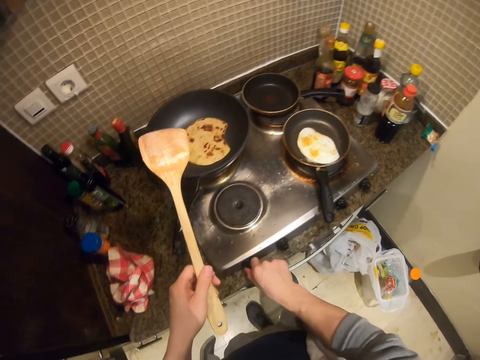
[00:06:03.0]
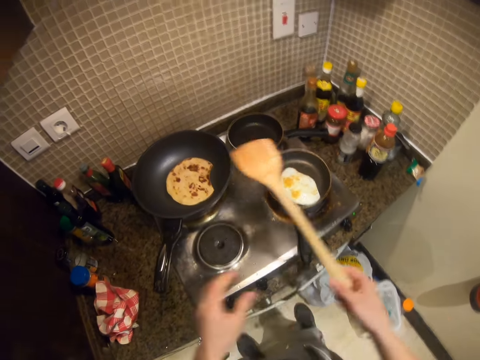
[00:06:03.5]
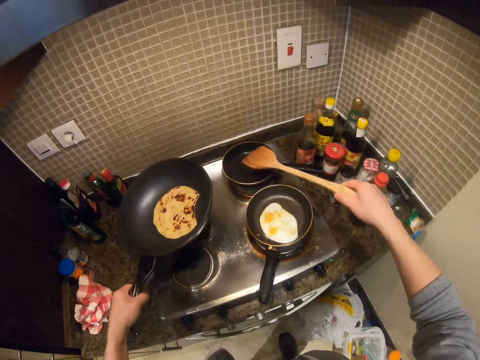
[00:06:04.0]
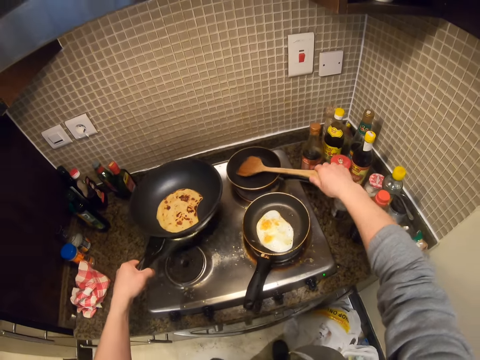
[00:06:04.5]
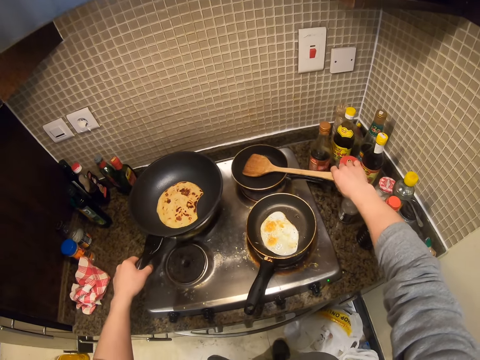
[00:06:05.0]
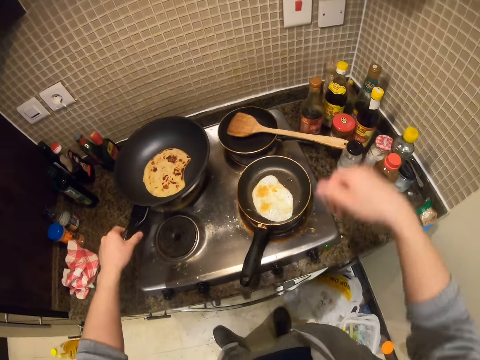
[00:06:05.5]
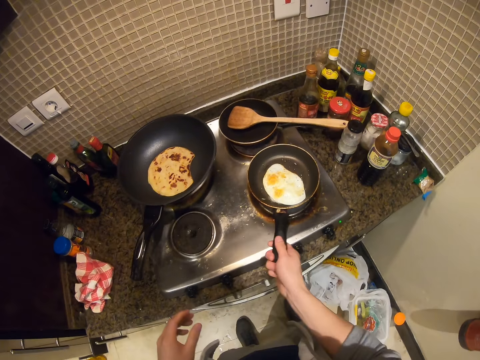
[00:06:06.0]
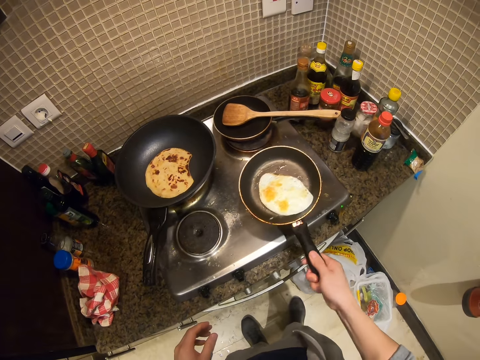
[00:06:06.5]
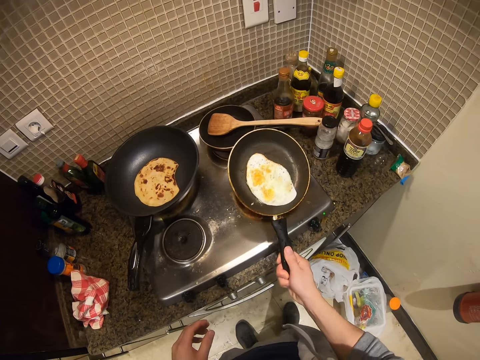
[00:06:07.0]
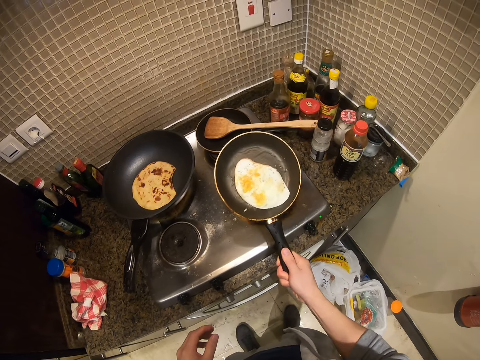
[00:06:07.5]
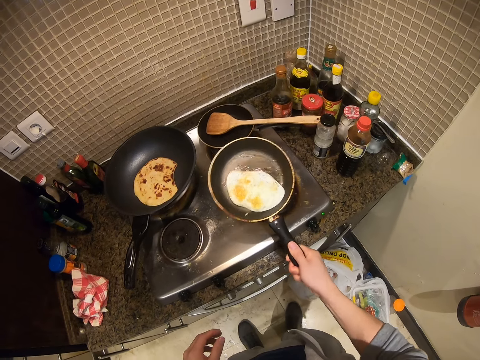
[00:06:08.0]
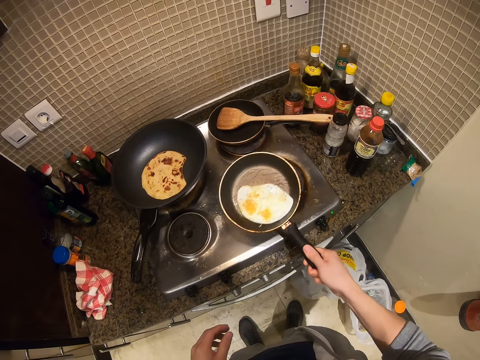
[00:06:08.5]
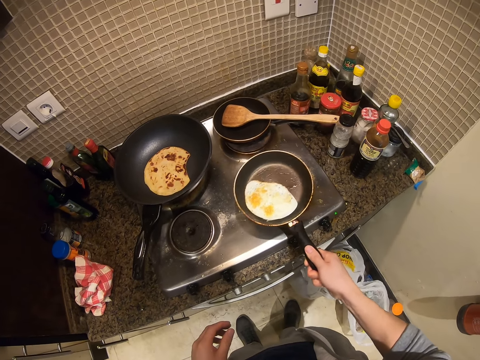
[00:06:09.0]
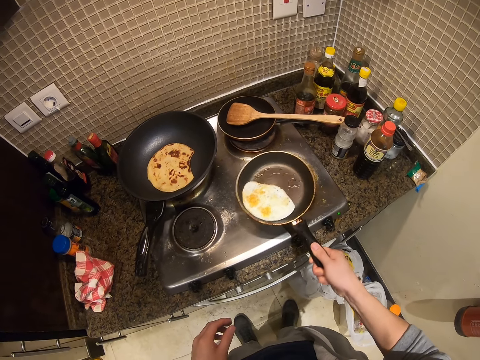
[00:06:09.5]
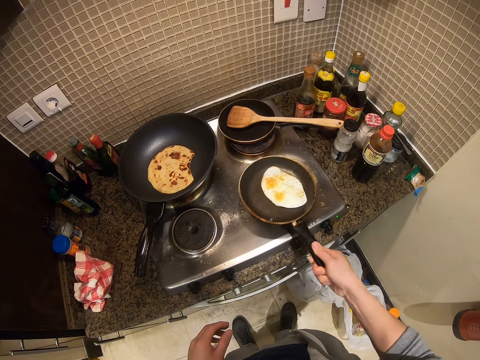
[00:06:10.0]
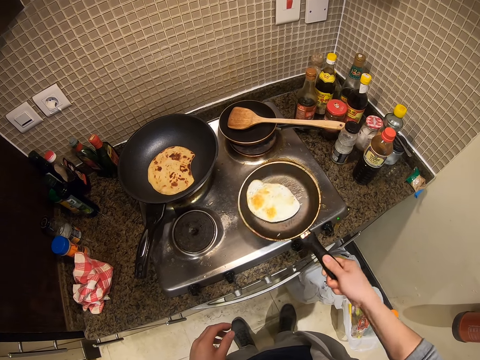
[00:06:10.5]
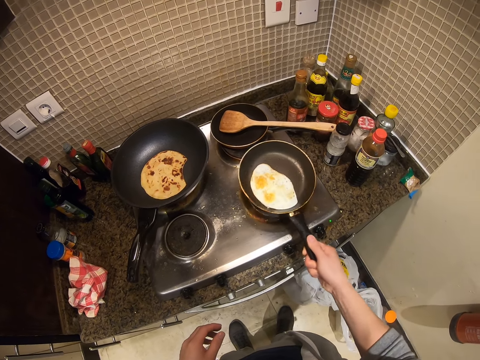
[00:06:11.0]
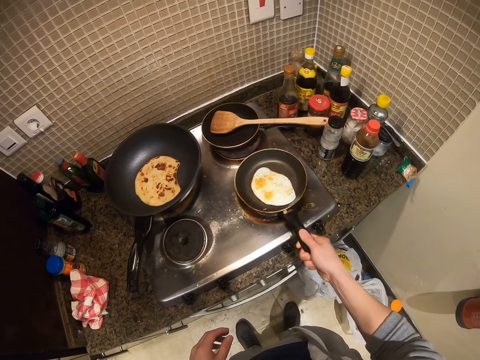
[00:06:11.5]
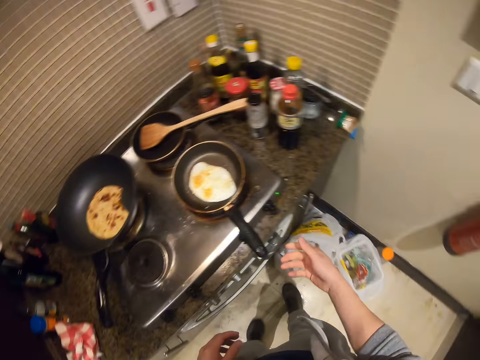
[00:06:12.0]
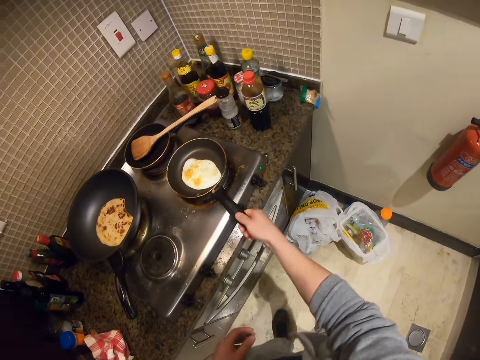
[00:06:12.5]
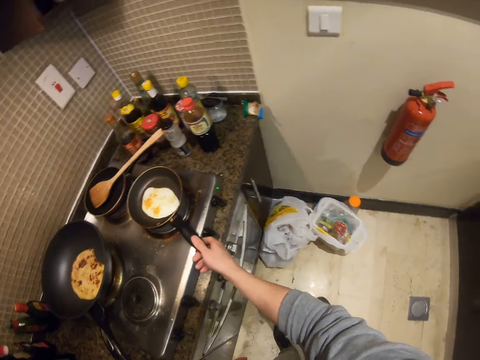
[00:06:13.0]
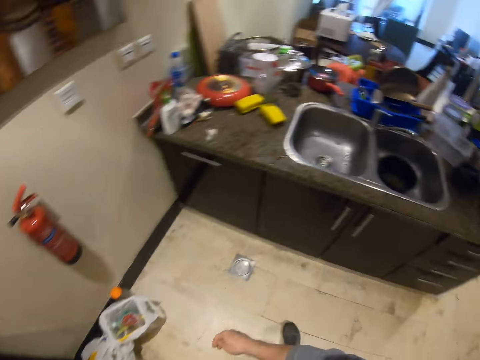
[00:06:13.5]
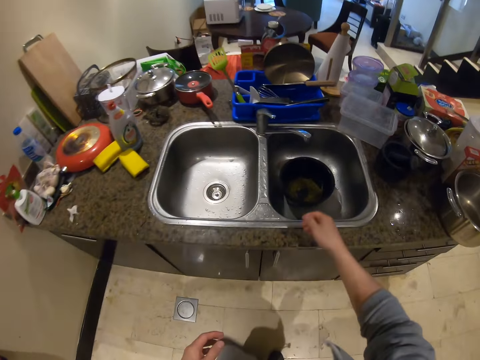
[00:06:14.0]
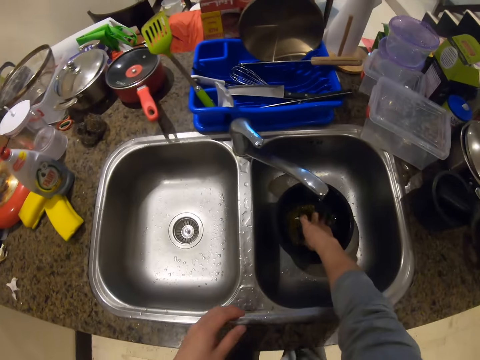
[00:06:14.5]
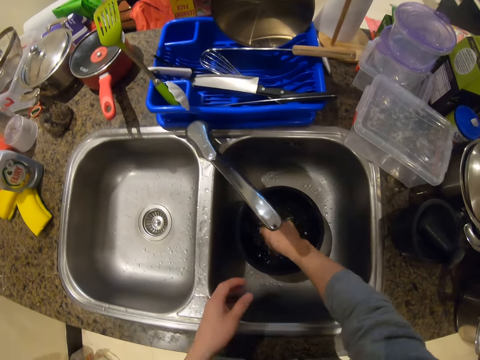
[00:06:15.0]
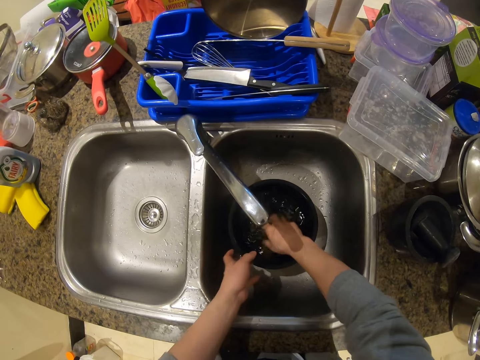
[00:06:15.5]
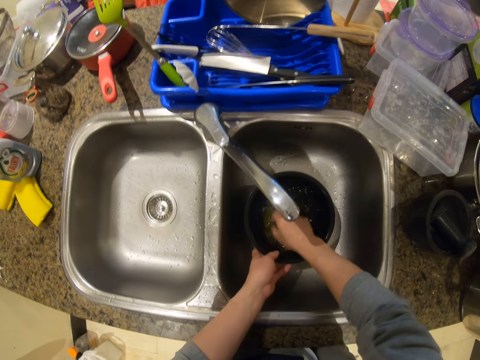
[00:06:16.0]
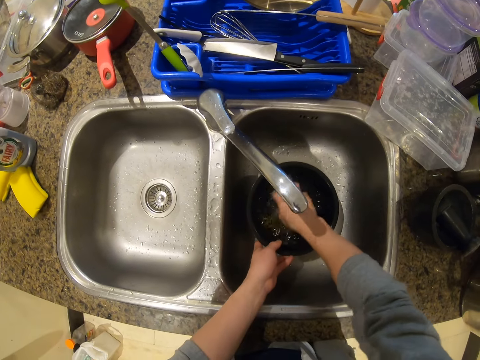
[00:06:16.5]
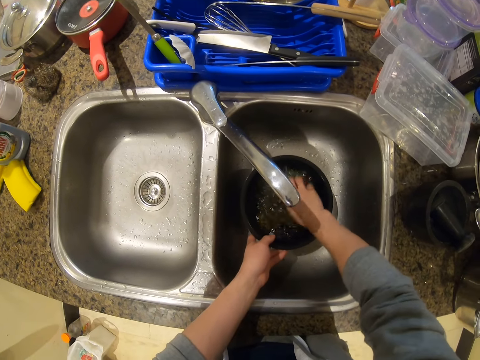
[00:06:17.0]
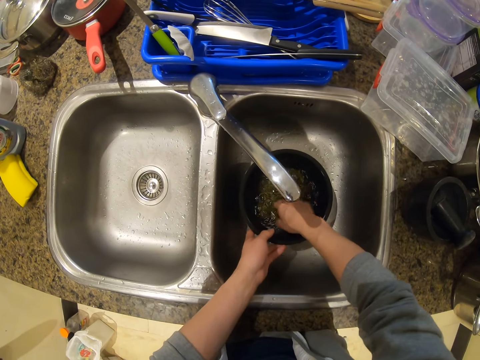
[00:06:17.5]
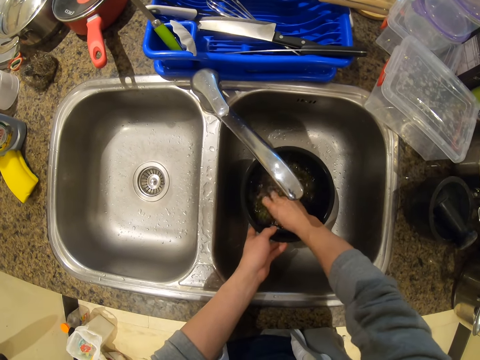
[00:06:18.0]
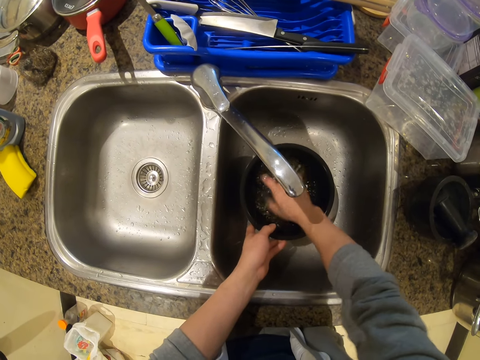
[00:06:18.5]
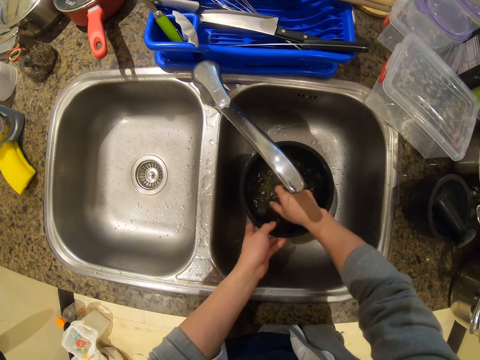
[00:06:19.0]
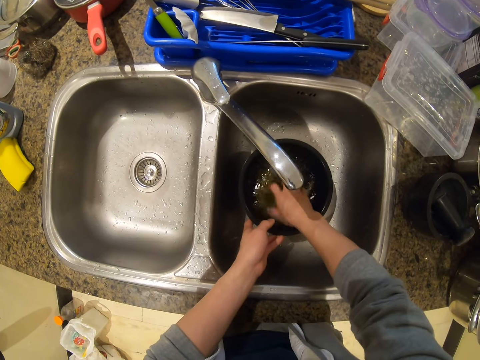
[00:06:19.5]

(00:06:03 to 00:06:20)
The camera wearer passes the spatula from his right hand to his left hand. He turns a knob on the cooker with his right hand. He passes the spatula from his left hand to his right hand. He picks the frying pan from the cooker with his left hand. He shakes the pancake in the frying pan with his left hand. He places the spatula in the frying pan on the cooker with his right hand. He places the frying pan on the cooker with his left hand. He picks the frying pan from the cooker with his right hand. He shakes the fried egg in the frying pan with his right hand. He places the frying pan on the cooker with his right hand. He holds the frying pan with his right hand. He walks around. He washes the lentils in the bowl with his right hand. He holds the bowl in the kitchen sink with his left hand.

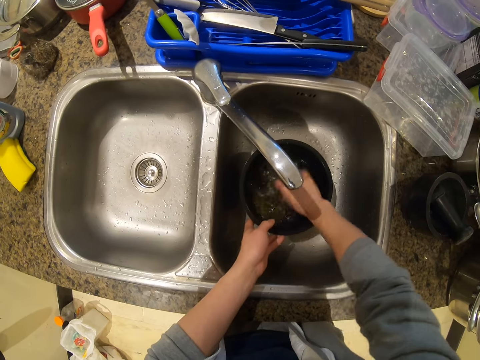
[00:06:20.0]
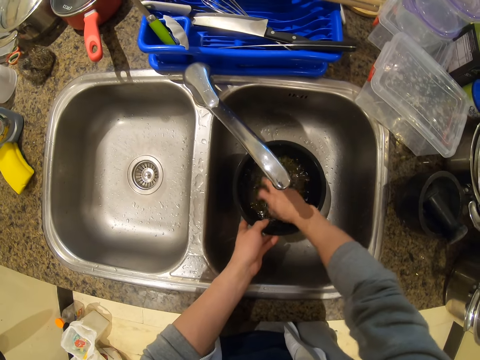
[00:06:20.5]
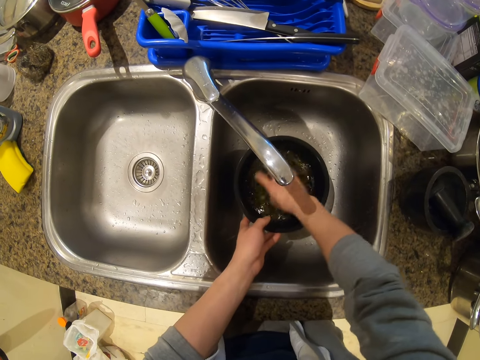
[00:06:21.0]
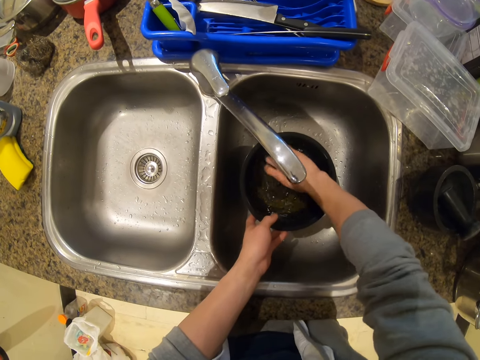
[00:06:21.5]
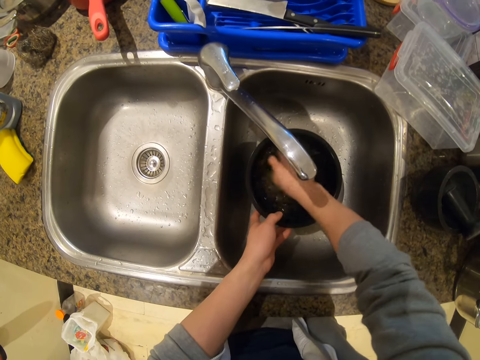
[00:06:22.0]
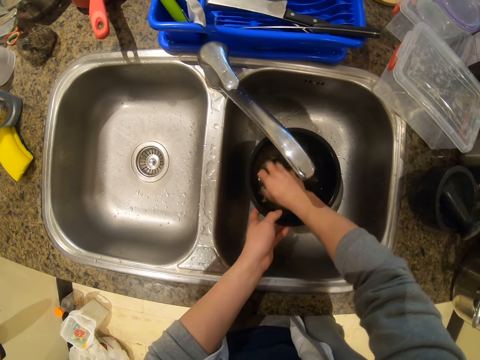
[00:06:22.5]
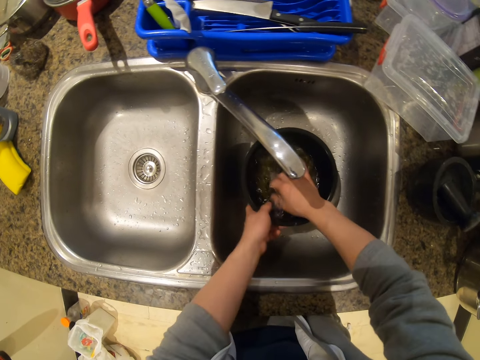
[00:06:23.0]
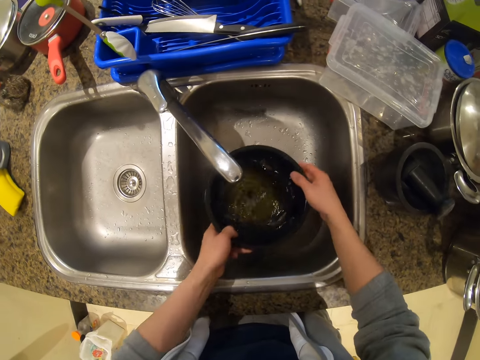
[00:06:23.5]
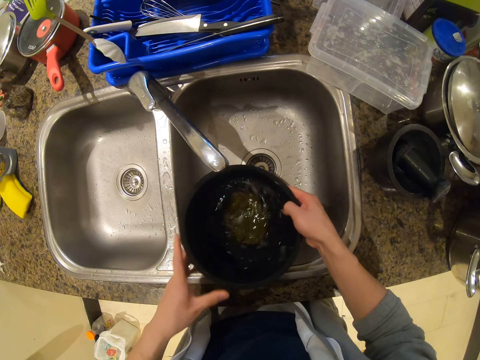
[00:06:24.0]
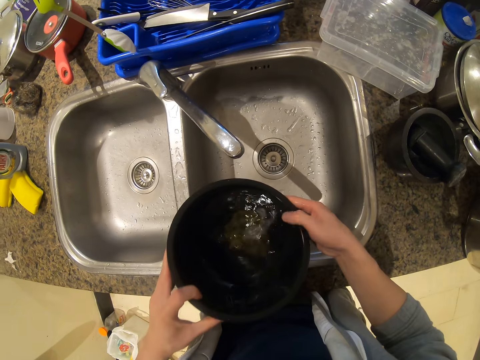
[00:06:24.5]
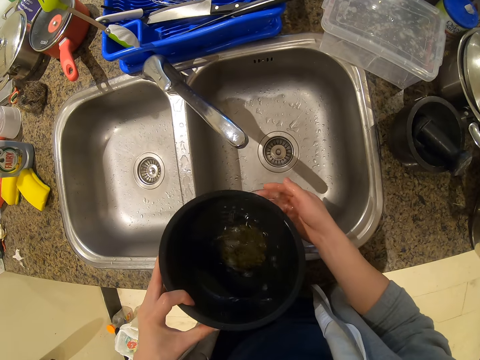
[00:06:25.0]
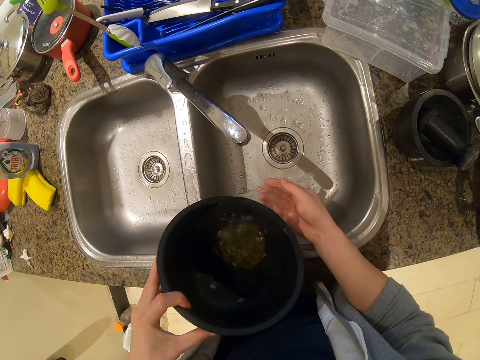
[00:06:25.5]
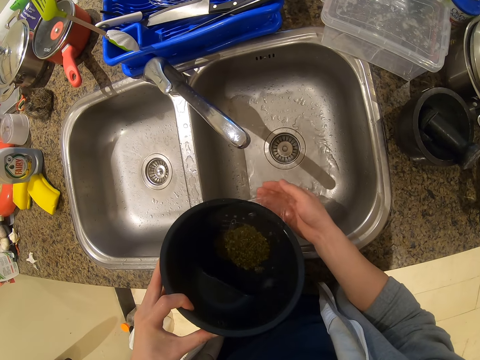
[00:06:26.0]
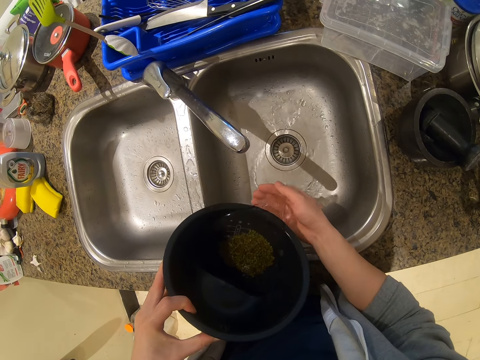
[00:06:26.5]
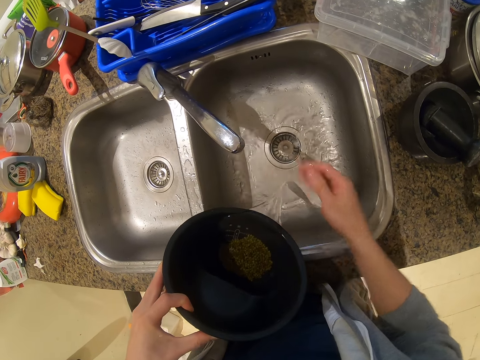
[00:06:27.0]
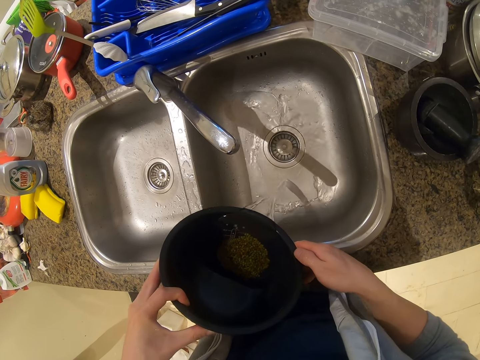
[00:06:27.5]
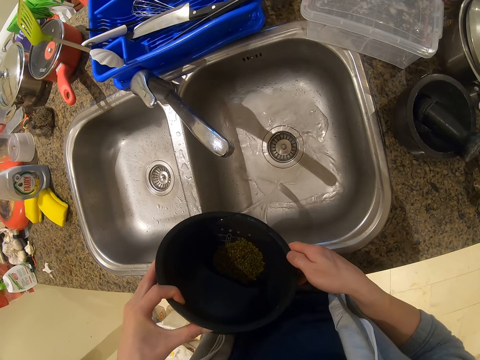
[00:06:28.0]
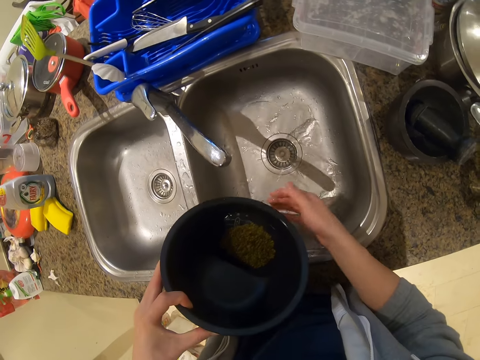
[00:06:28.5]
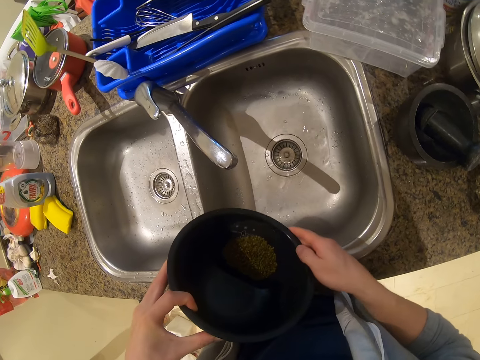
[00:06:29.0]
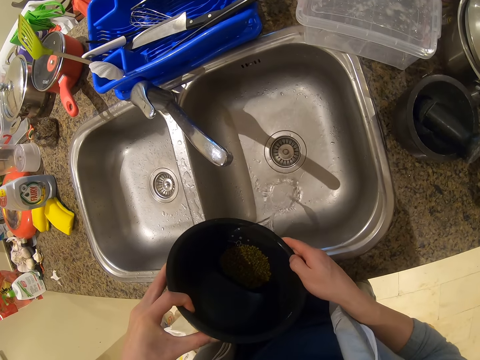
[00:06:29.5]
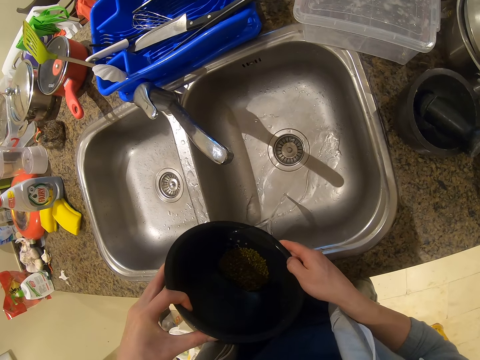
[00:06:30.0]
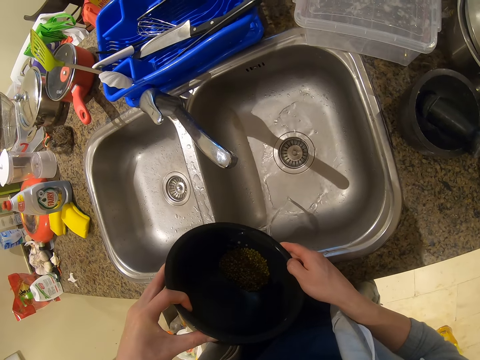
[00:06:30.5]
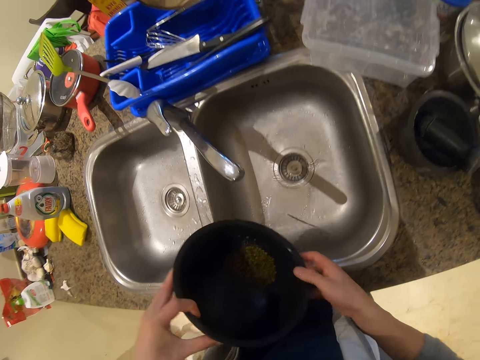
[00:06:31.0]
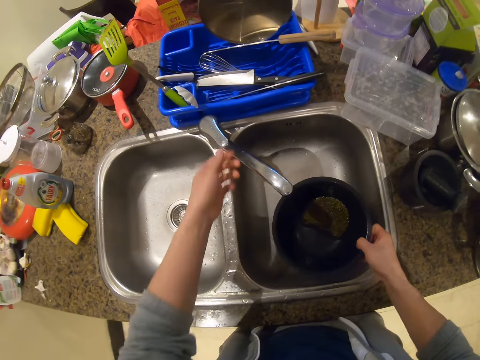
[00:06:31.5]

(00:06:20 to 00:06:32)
The camera wearer picks the bowl from the kitchen sink with his left hand. He holds the bowl with both hands. He pours water from the bowl in his left hand through his right hand into the kitchen sink. He pours water from the bowl into the kitchen sink with both hands. He does so again. He puts the bowl in the kitchen sink with his right hand.
